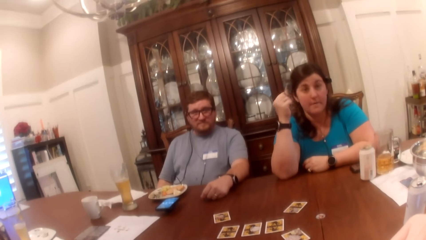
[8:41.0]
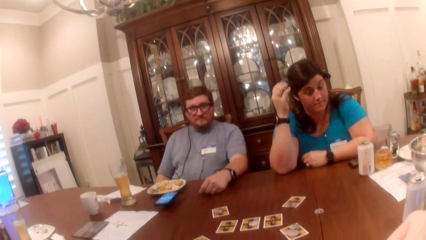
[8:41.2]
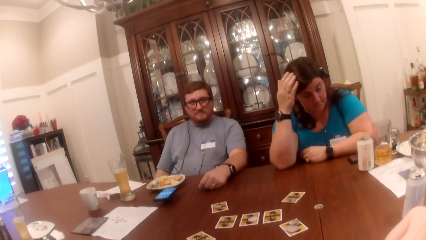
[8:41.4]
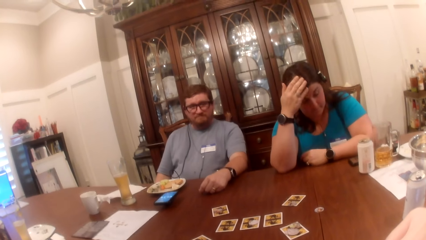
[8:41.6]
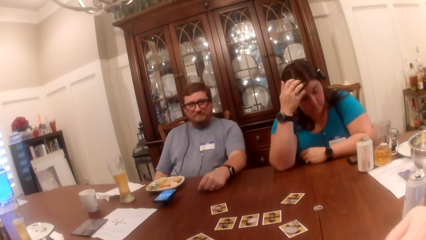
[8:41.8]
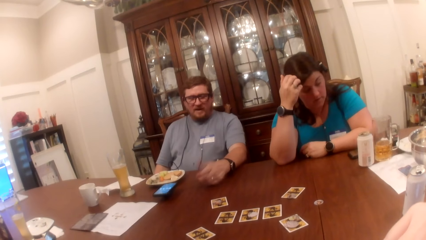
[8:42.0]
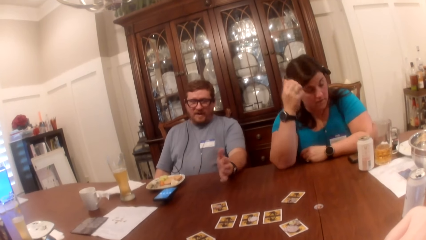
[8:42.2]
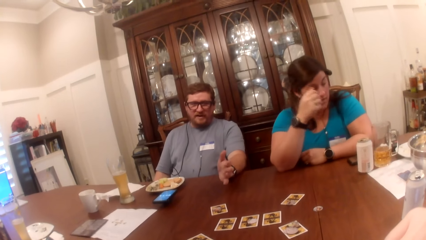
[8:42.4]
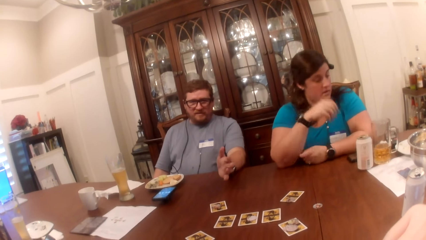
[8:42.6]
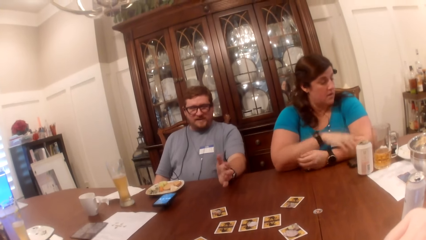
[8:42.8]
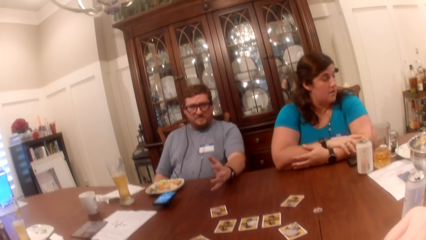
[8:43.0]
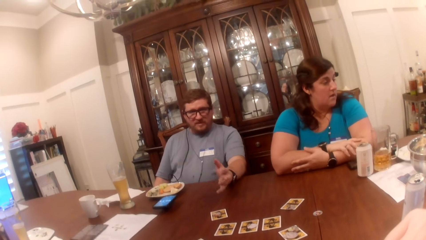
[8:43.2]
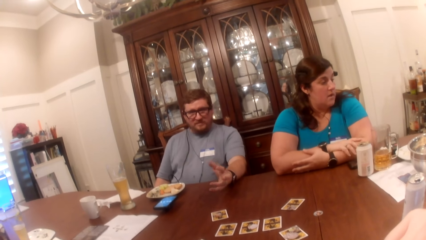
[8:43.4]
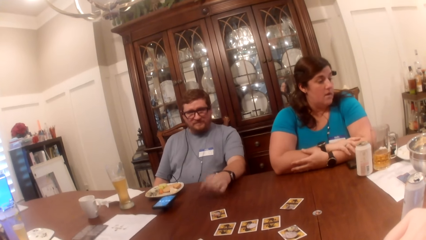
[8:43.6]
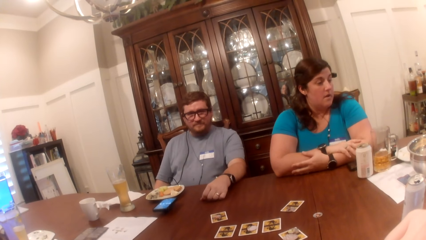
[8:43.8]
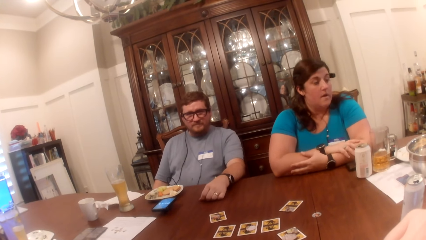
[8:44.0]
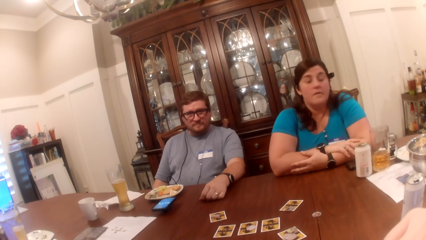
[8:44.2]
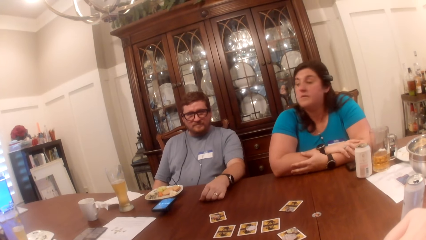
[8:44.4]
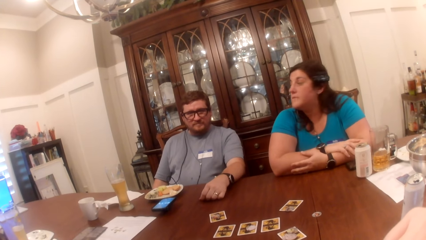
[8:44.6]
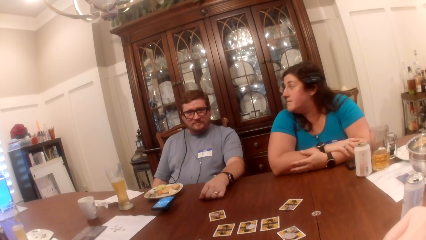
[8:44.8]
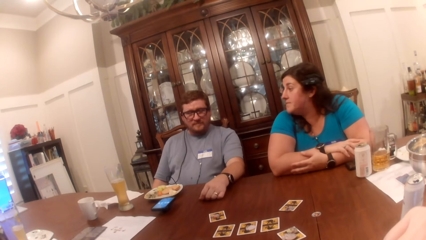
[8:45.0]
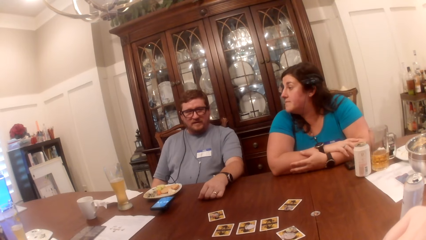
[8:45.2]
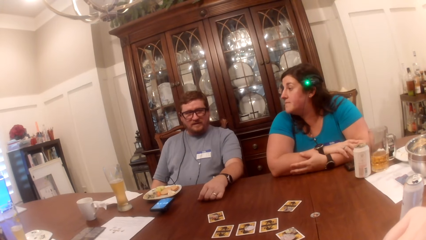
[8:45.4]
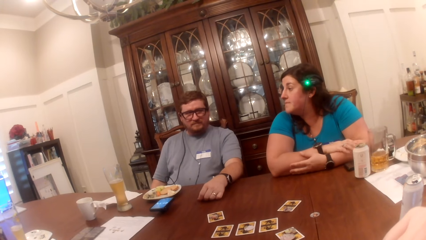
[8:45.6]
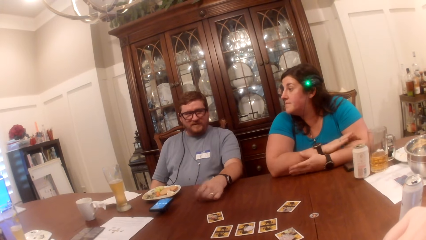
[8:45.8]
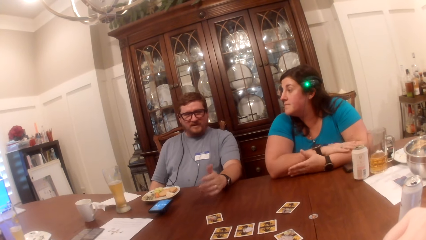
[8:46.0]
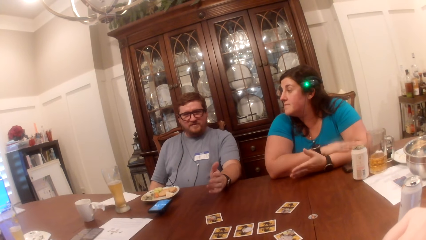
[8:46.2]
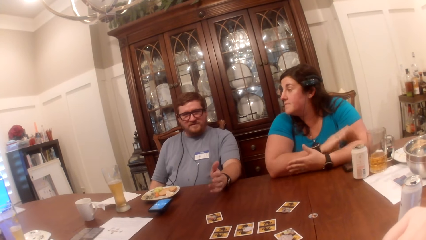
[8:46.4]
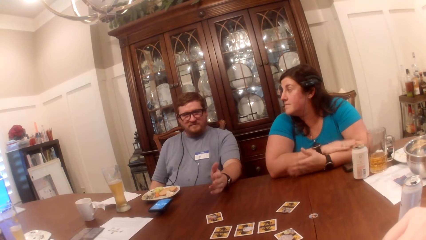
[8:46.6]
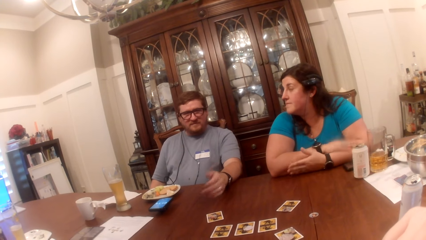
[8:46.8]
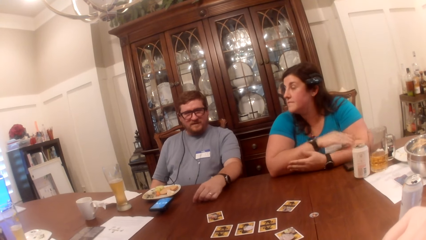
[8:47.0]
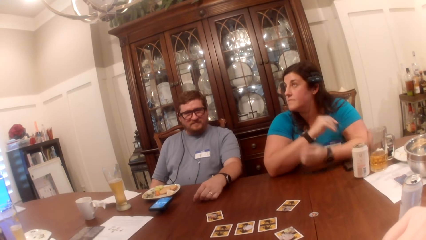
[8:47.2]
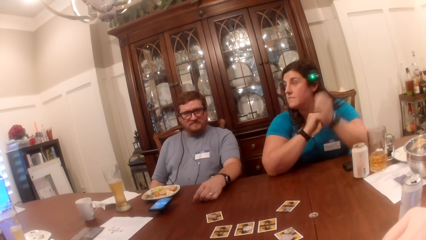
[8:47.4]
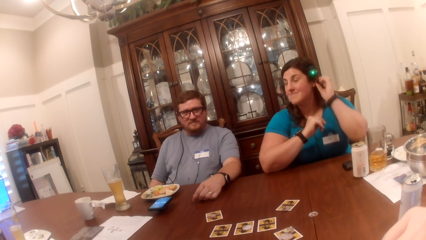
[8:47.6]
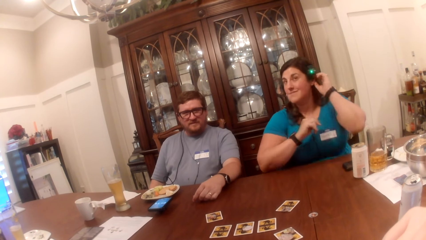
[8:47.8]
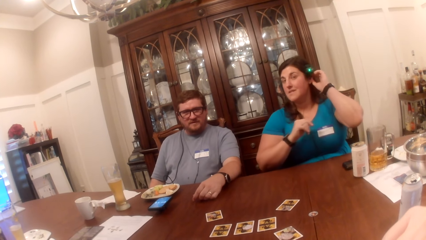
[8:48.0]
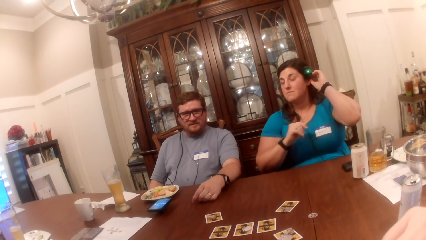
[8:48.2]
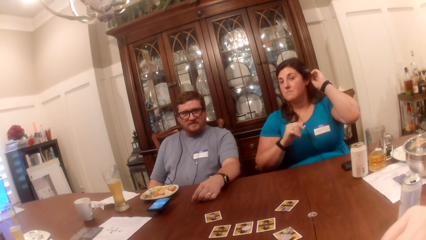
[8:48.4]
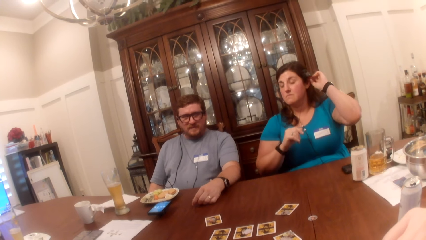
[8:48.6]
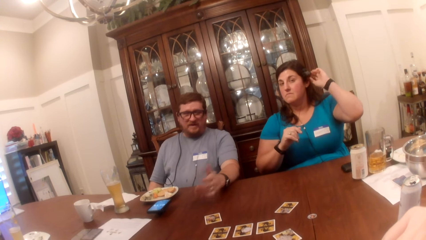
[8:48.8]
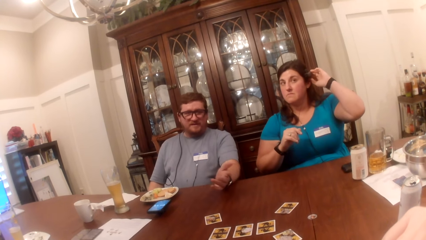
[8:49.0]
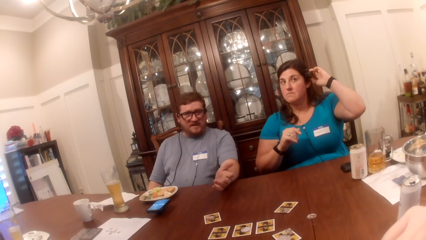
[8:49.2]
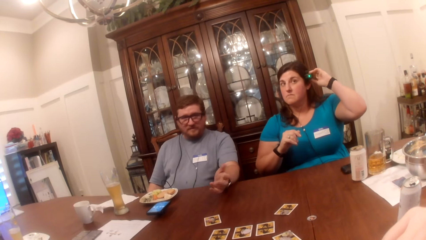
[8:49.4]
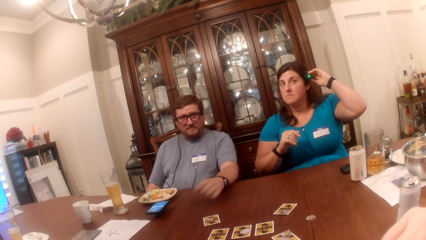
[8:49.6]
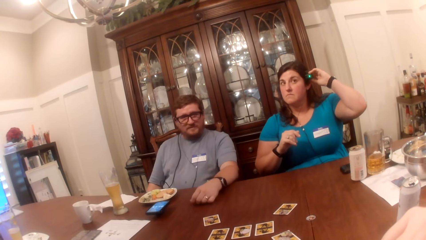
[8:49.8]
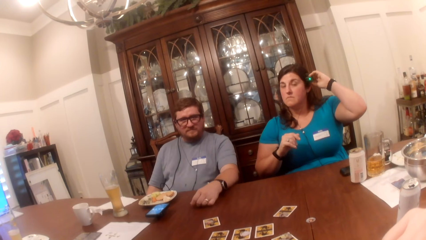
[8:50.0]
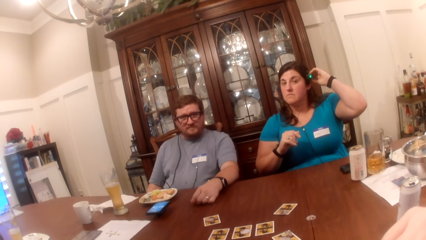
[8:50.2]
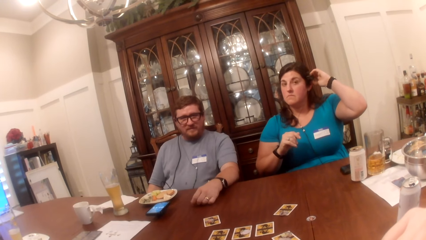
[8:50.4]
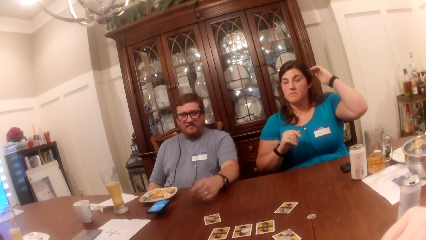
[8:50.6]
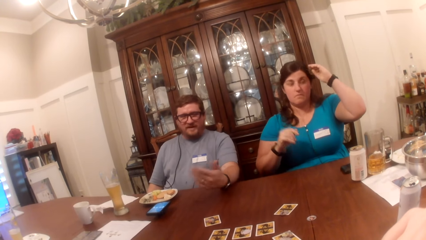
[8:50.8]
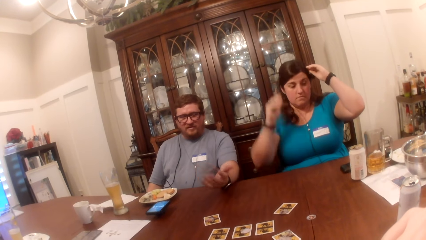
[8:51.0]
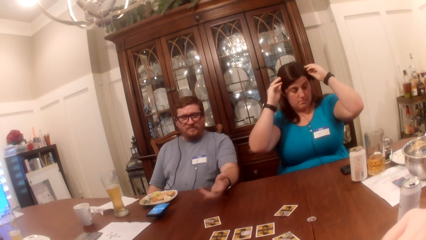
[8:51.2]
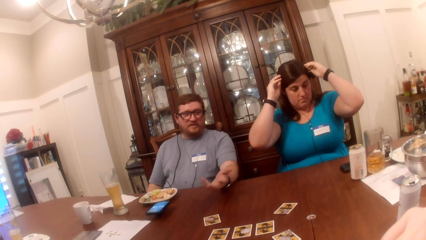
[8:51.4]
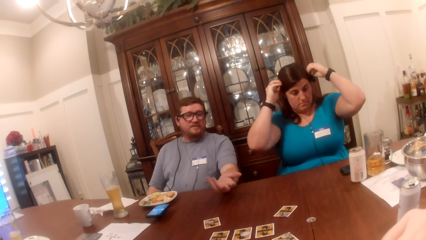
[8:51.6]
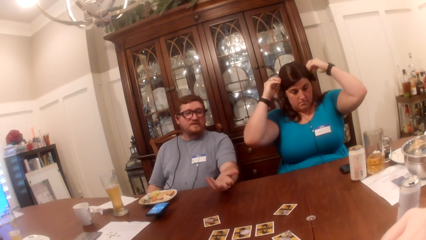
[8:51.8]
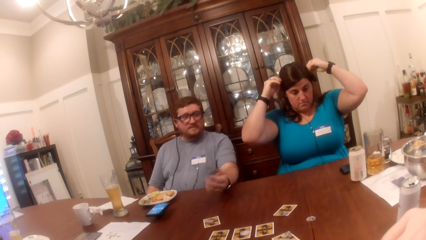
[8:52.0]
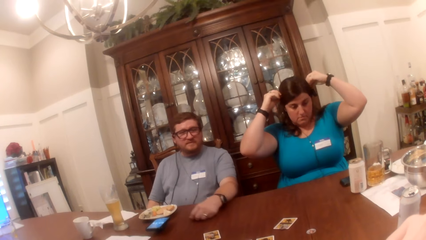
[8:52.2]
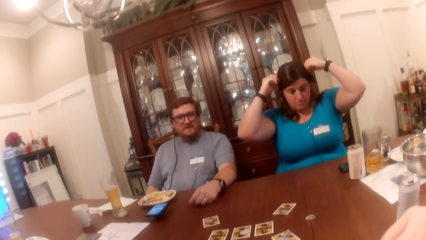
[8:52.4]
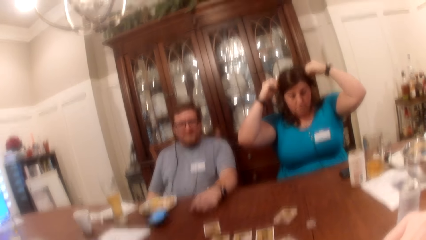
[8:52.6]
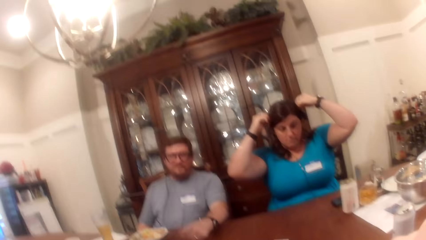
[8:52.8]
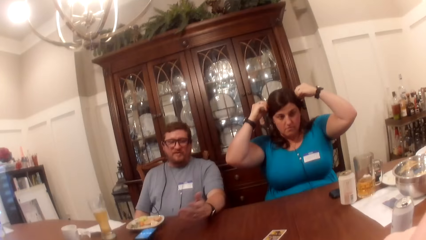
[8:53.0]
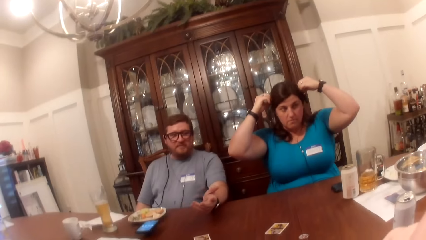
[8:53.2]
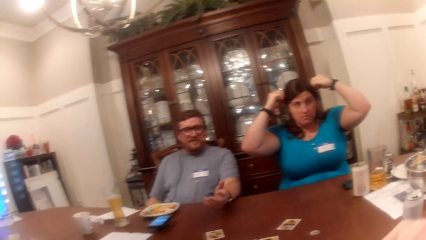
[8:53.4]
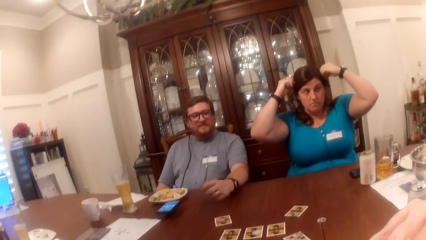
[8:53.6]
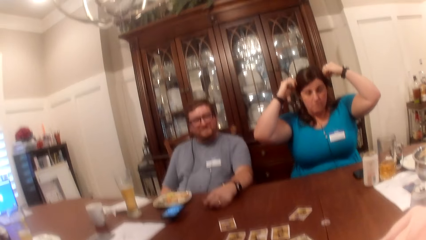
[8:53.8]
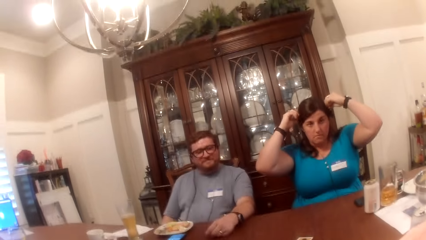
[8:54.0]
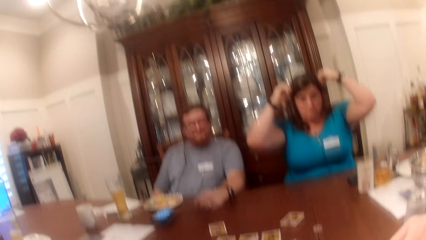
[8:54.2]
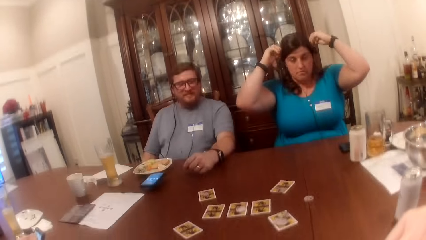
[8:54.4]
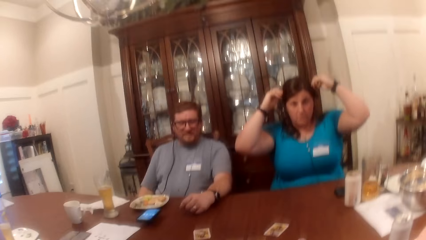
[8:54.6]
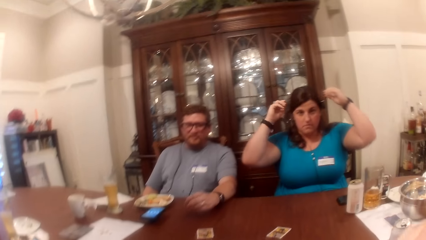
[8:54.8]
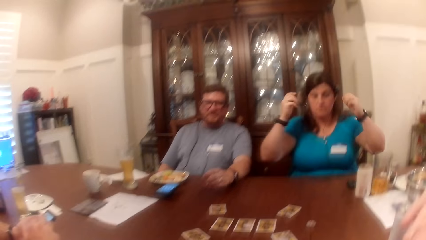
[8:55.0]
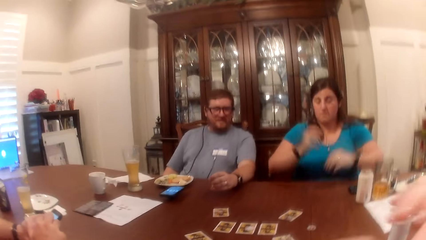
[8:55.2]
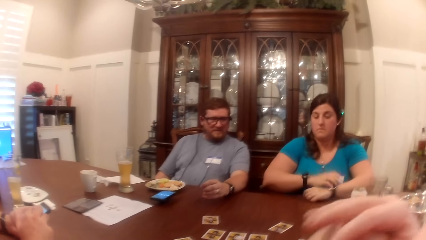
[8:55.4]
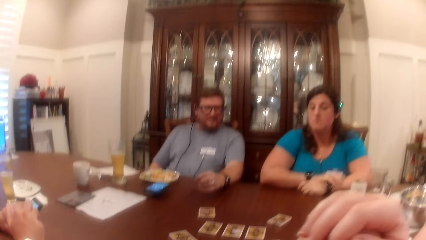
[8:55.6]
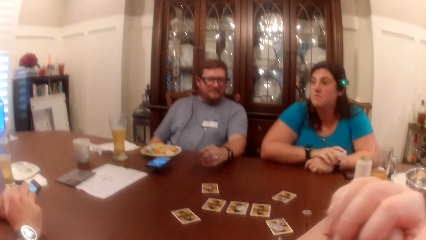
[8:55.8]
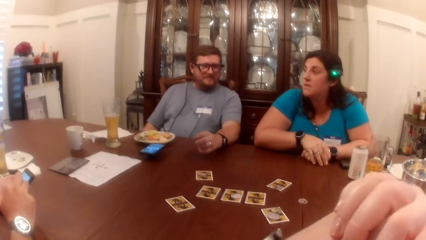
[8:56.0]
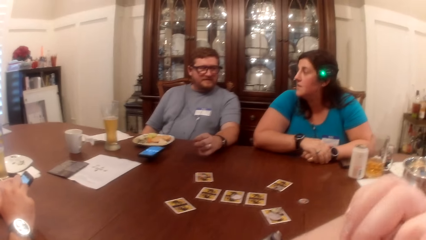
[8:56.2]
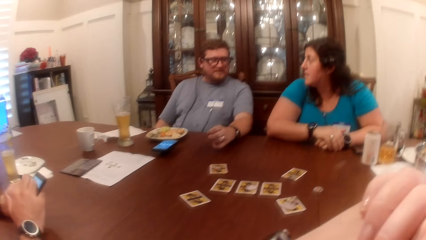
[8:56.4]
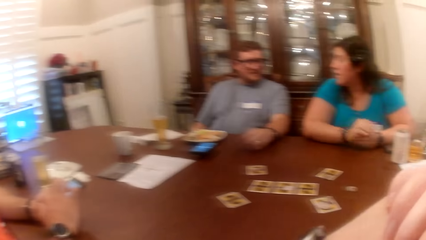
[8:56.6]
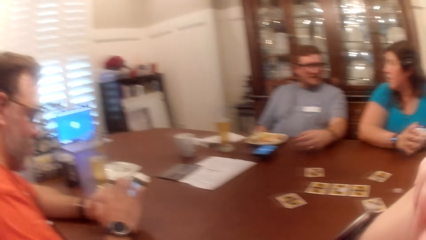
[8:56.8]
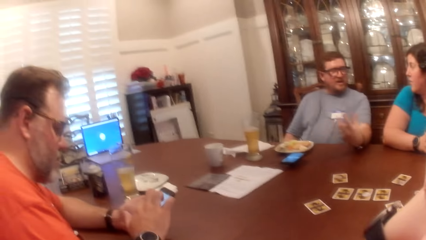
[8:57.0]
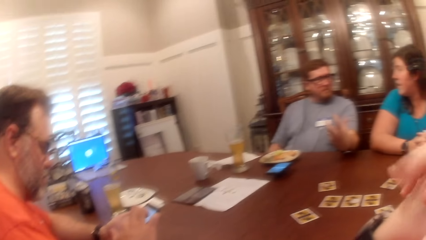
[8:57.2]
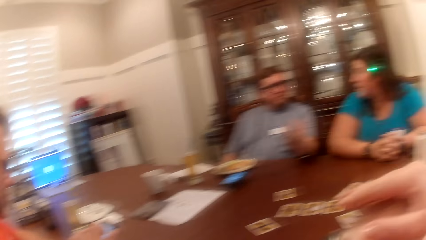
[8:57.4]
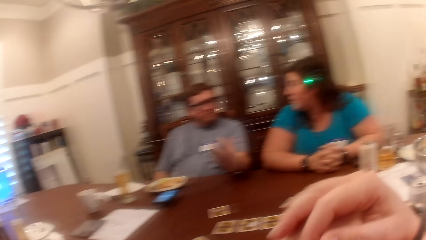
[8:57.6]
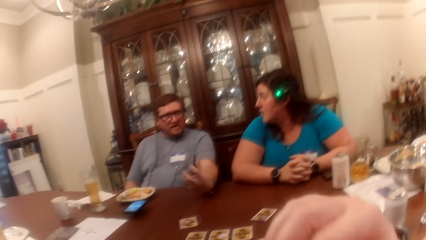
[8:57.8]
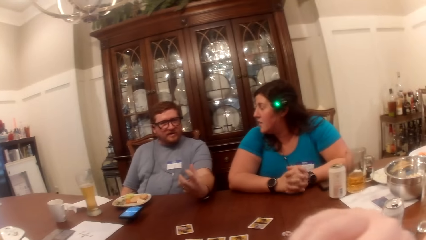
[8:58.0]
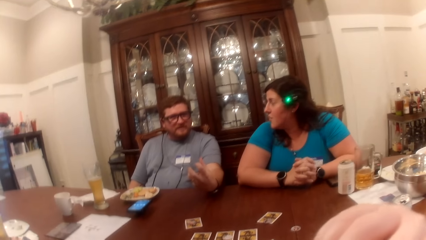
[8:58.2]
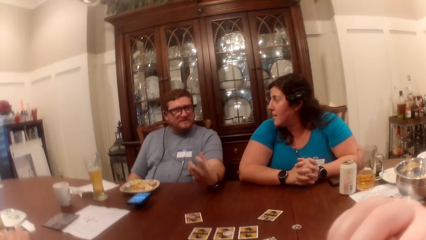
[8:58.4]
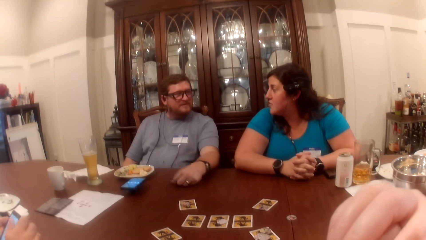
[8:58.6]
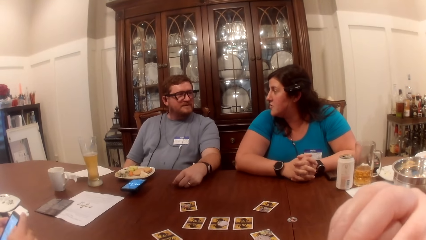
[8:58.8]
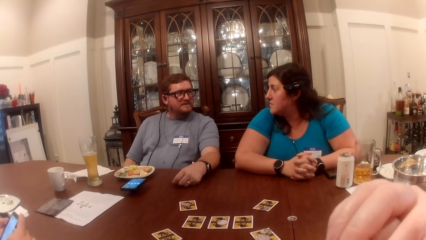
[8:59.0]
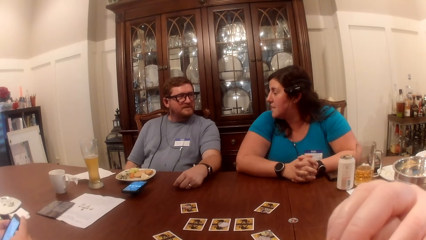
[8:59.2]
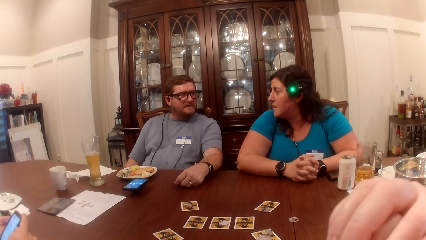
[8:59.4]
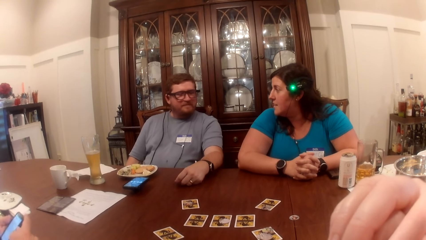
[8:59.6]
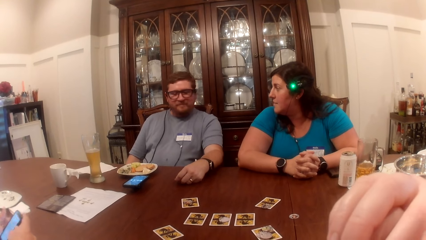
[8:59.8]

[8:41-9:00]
A man talks to the camera wearer. The woman touches her camera with her left hand. She adjusts her camera with both hands. The camera wearer looks around.
